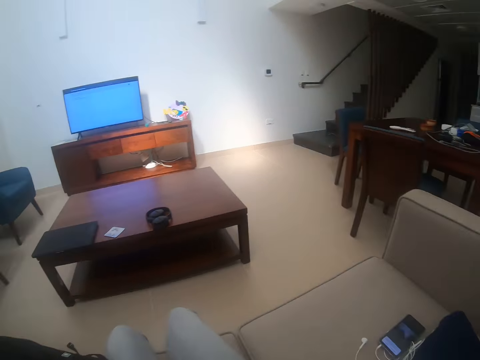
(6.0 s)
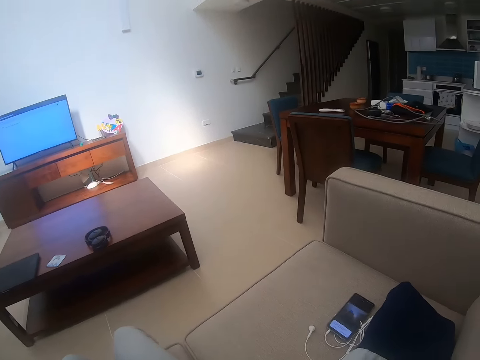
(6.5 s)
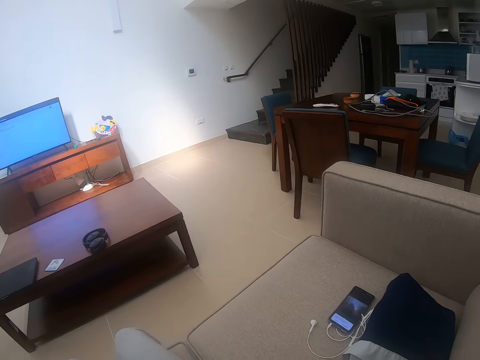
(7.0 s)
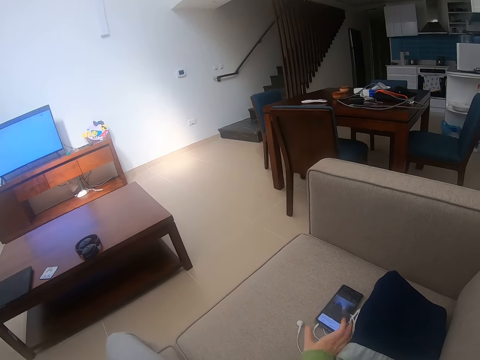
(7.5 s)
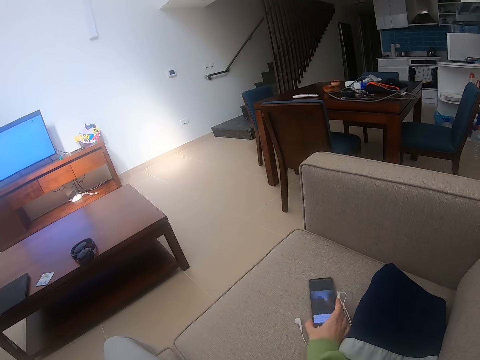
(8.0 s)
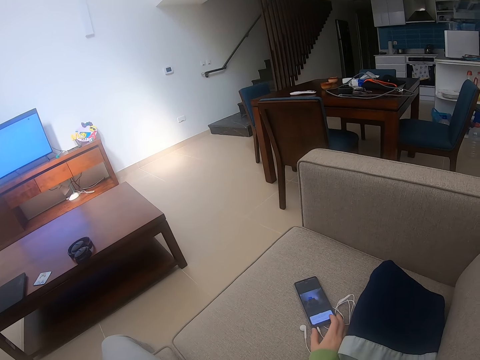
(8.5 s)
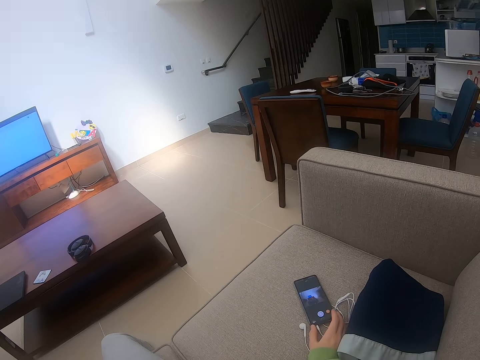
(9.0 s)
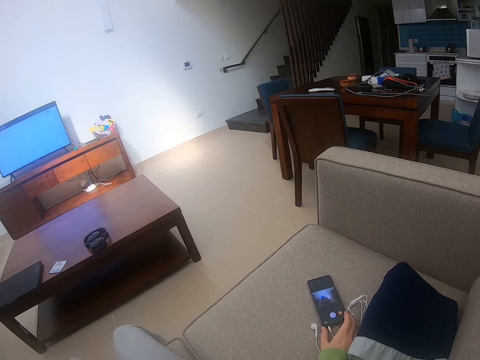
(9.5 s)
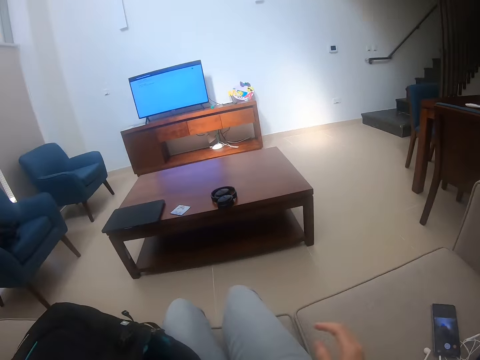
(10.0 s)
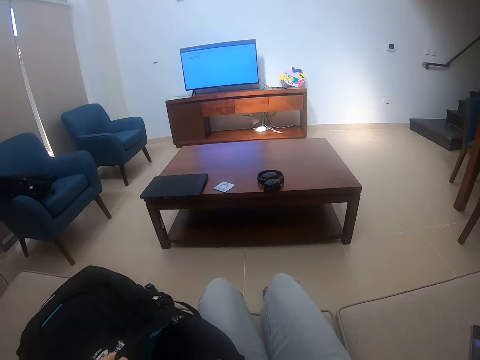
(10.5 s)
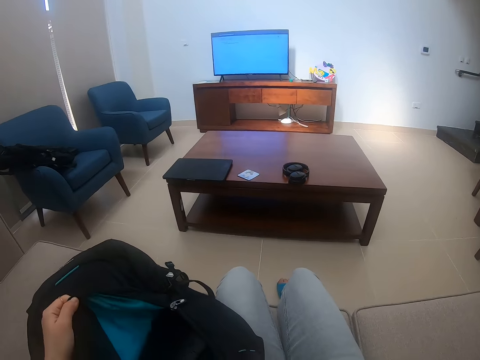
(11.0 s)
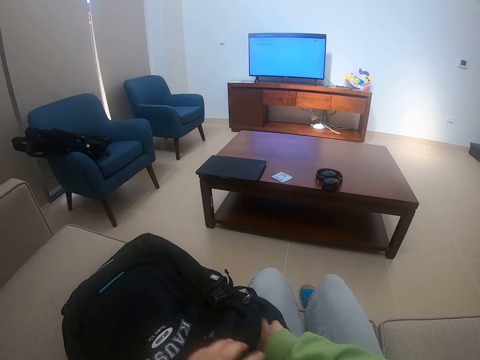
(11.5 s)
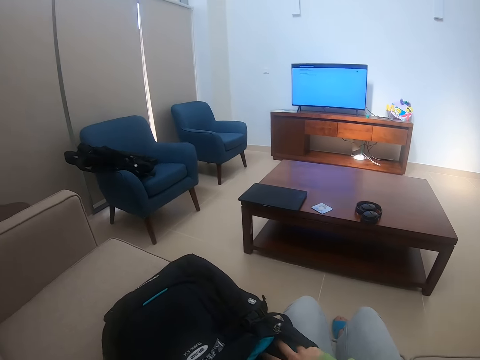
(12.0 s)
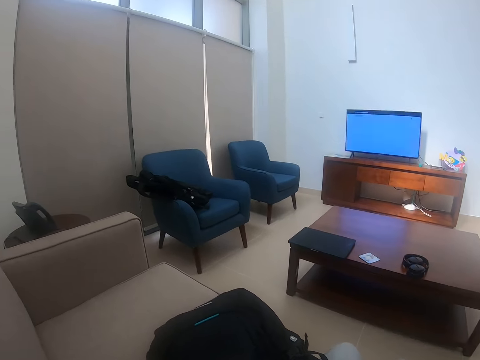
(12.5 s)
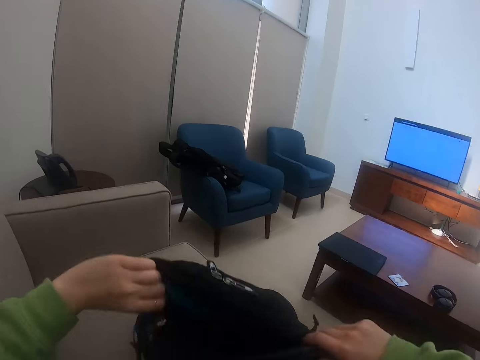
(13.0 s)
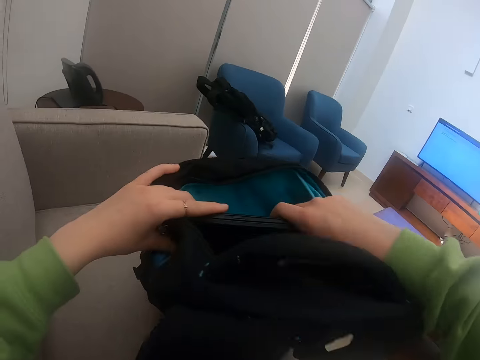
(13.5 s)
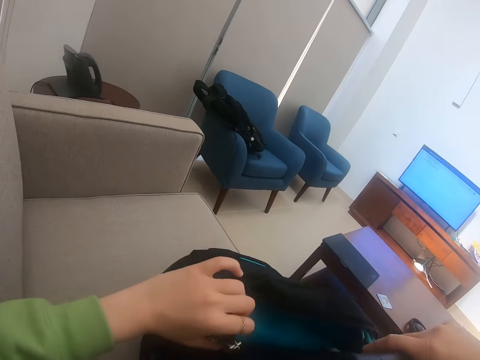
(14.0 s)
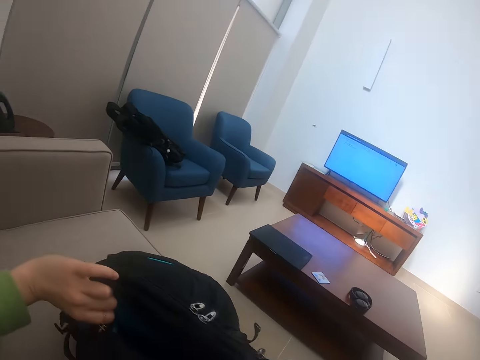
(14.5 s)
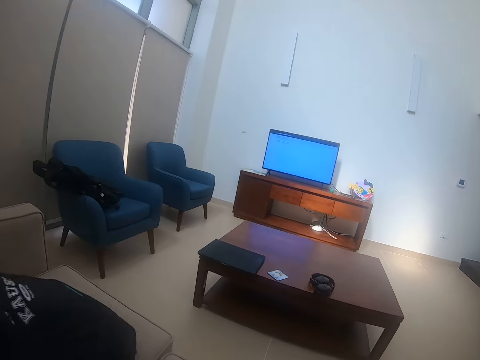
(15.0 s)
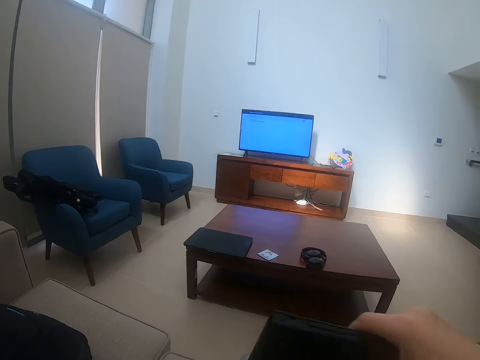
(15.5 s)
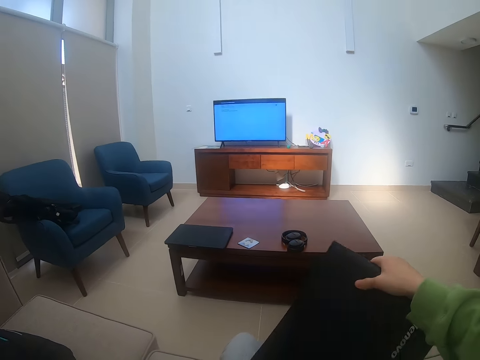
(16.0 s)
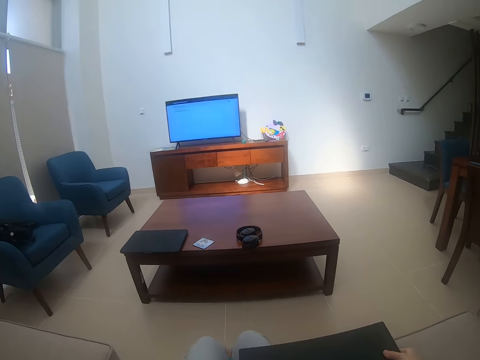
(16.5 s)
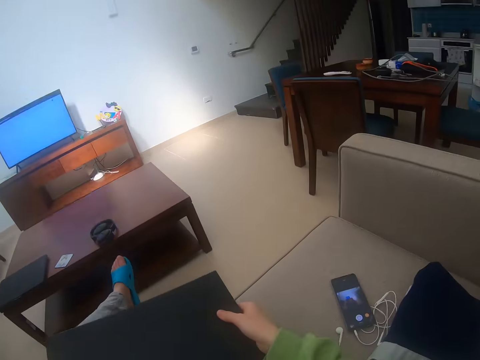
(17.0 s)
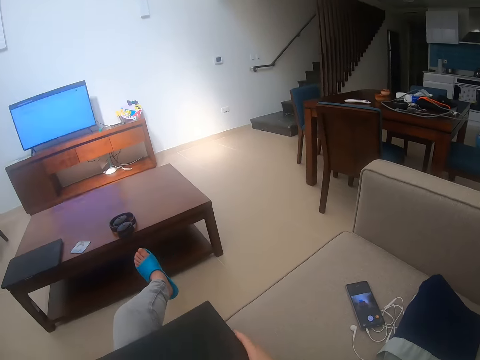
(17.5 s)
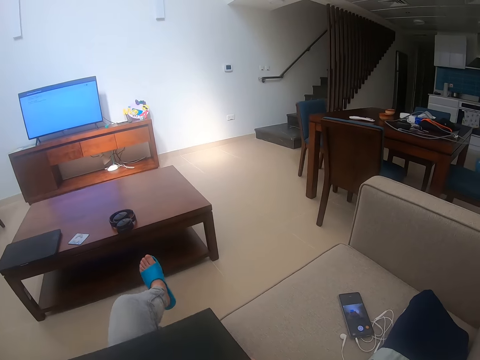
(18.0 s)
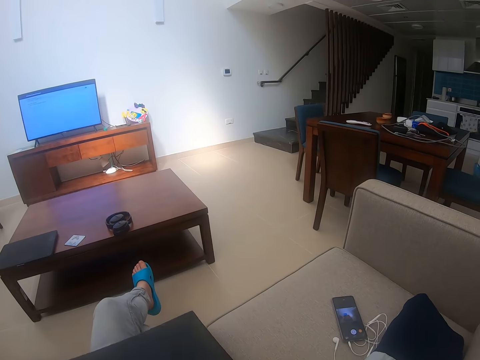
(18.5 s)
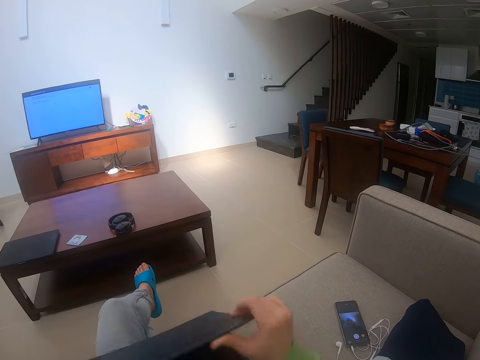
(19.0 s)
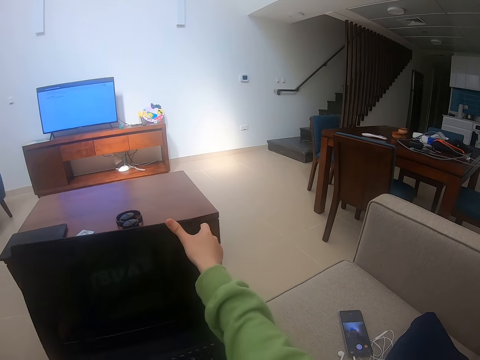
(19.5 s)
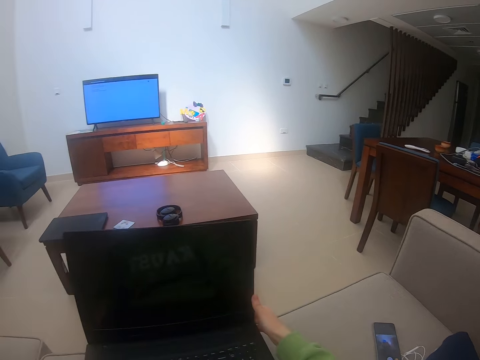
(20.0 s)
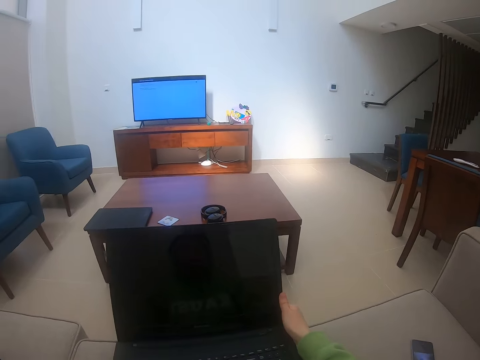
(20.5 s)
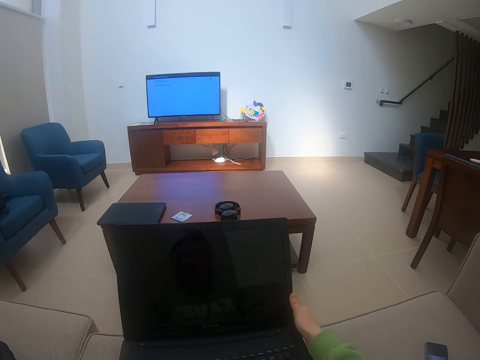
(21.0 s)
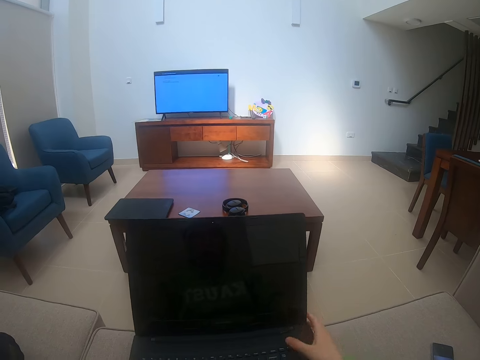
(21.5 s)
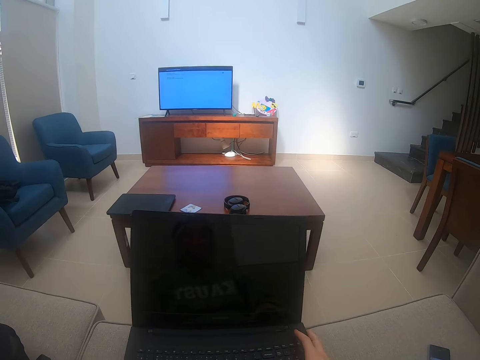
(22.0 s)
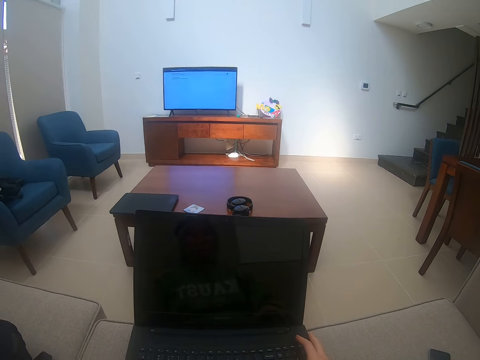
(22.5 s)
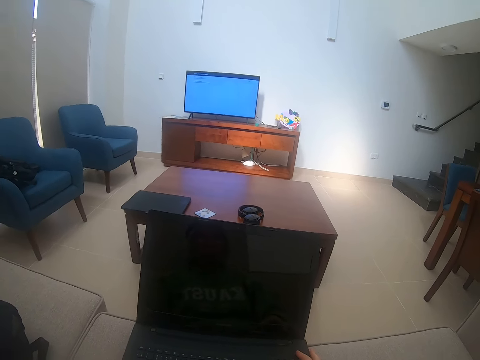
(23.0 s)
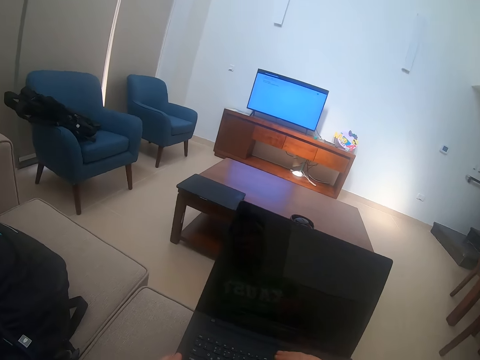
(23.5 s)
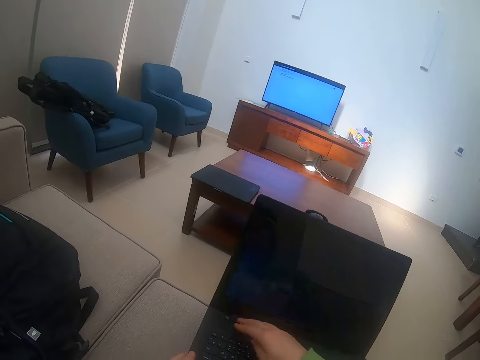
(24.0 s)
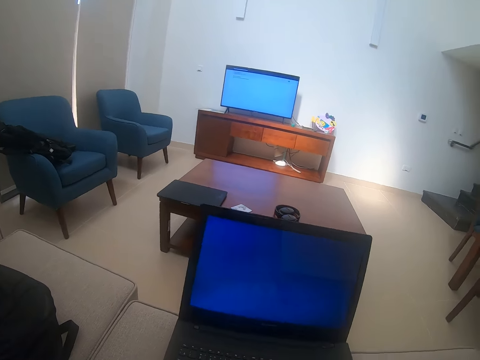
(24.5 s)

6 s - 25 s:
The camera wearer looks around the house. They touch a phone on the table. They scroll on the phone. They touch a bag. They look inside the backpack. They take out a laptop from the backpack. They crisscross legs. They open the laptop. They touch the laptop.

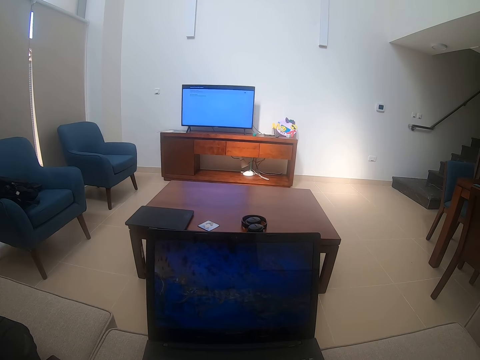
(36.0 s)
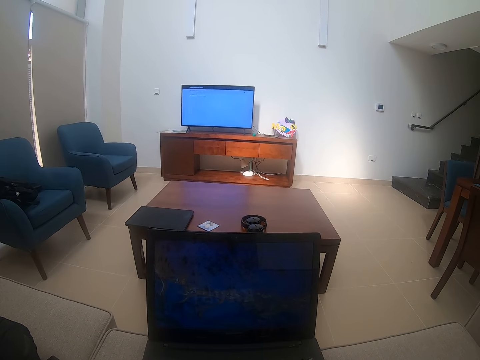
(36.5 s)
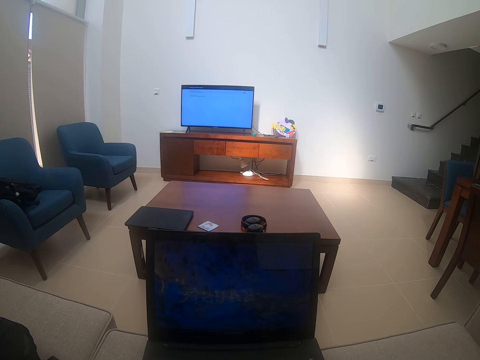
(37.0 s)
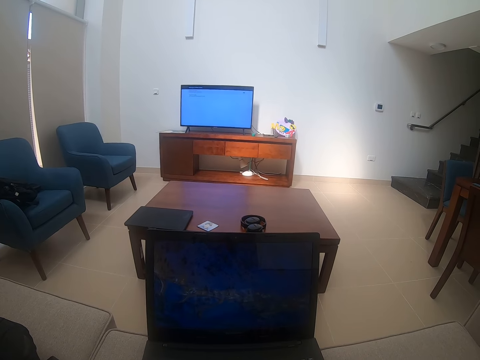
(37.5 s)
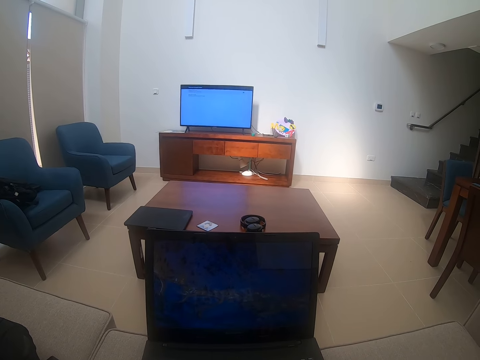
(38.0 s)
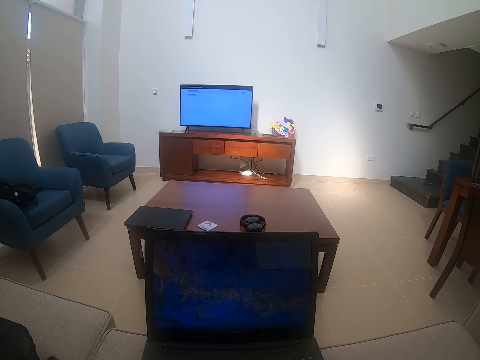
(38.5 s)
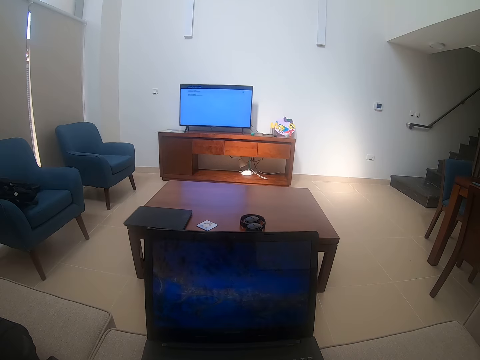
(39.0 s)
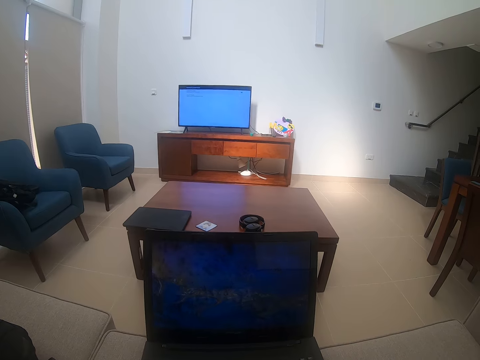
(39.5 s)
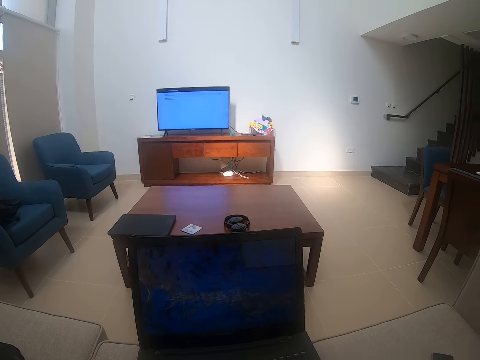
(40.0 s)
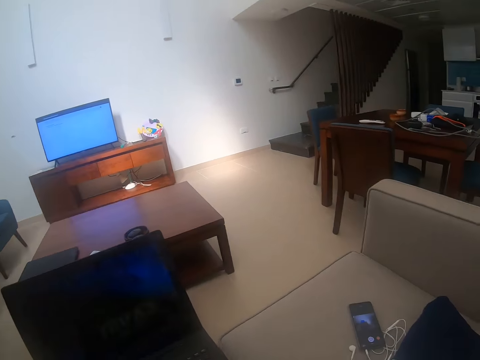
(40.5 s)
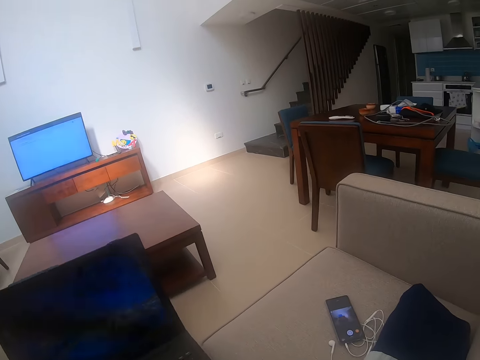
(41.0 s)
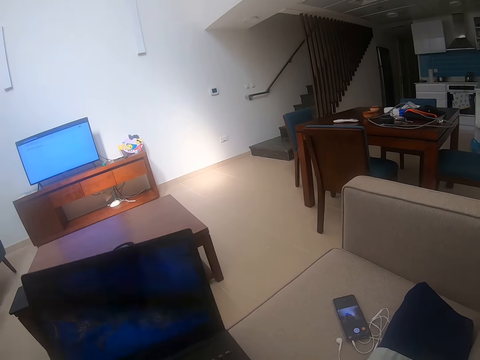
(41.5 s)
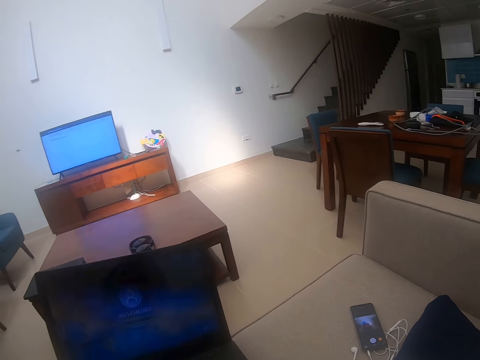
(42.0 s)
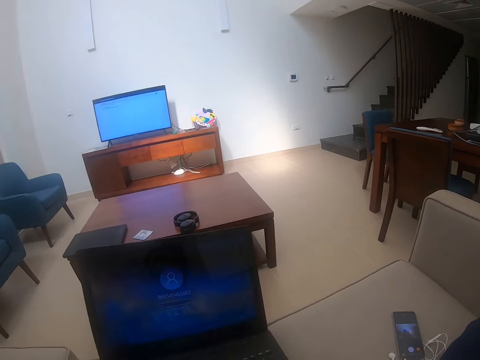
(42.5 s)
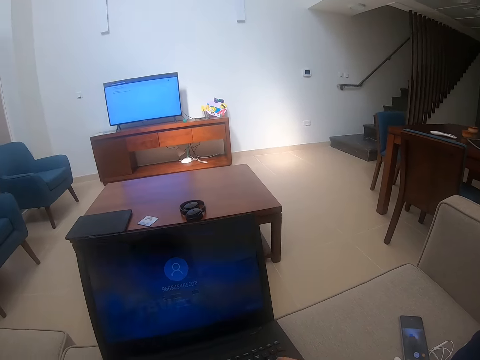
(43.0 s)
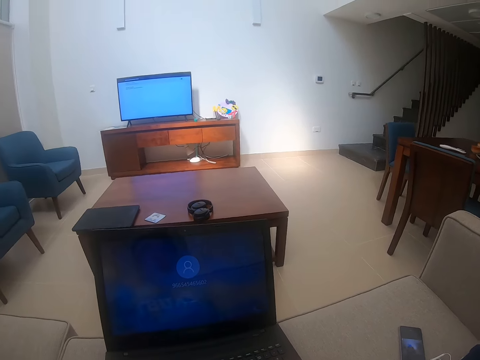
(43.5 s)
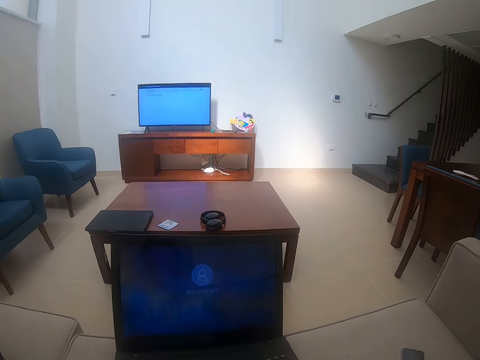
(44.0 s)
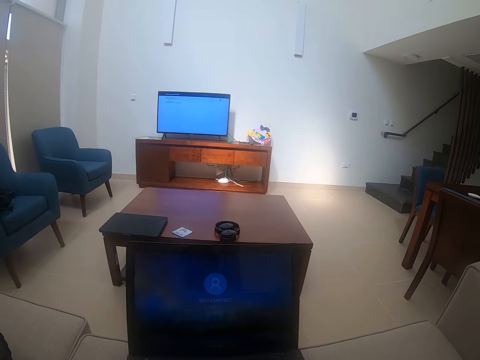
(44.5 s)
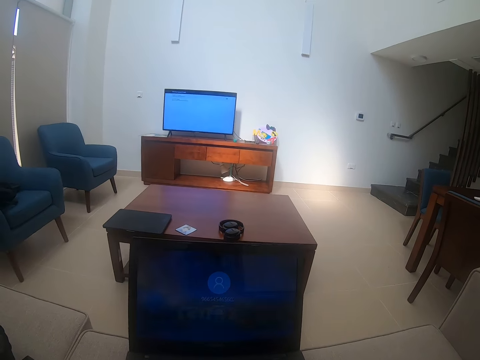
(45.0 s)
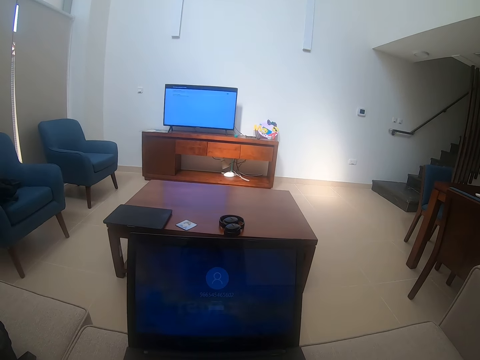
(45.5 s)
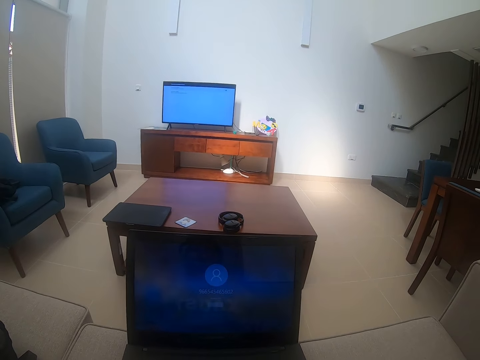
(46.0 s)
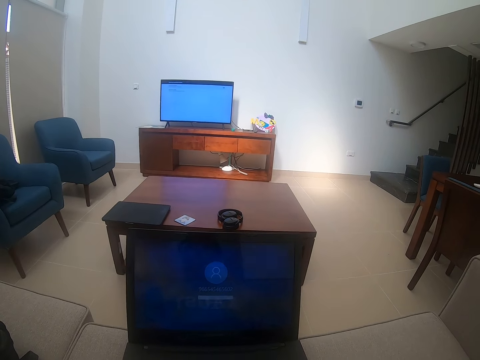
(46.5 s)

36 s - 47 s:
The camera wearer clicks on the laptop.
